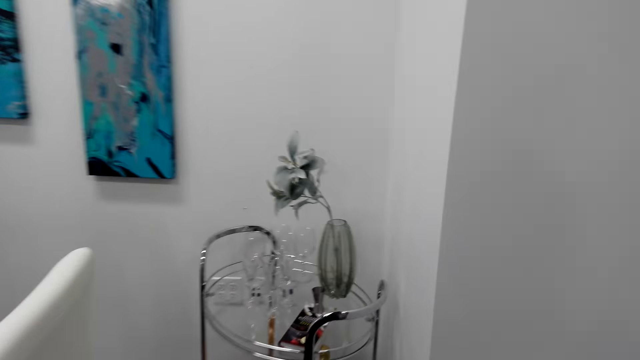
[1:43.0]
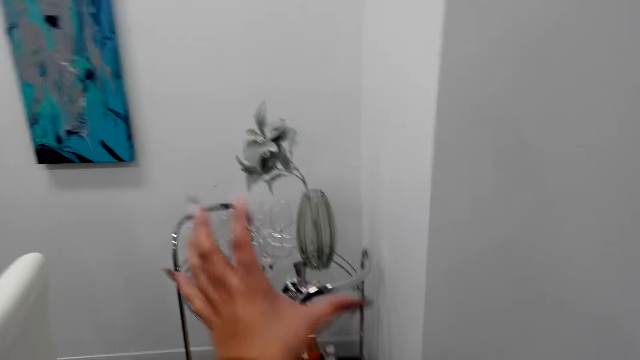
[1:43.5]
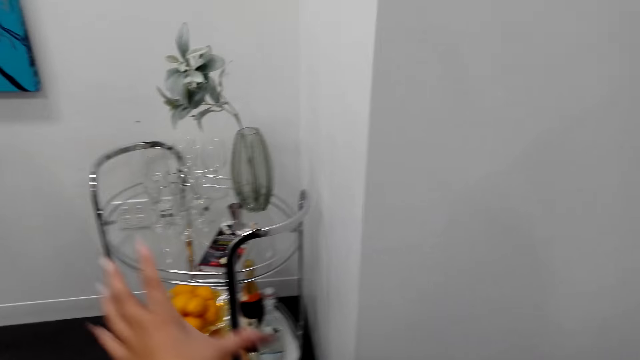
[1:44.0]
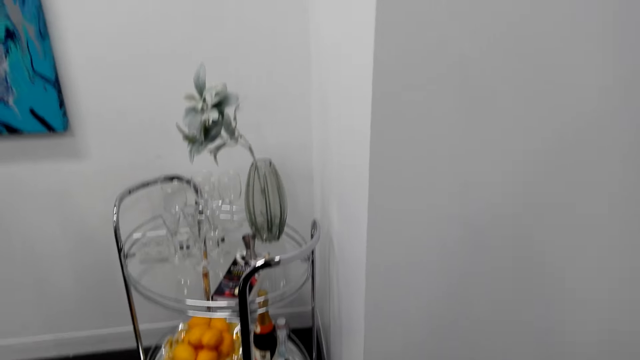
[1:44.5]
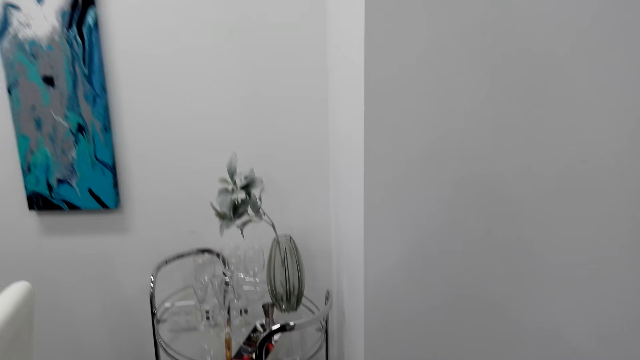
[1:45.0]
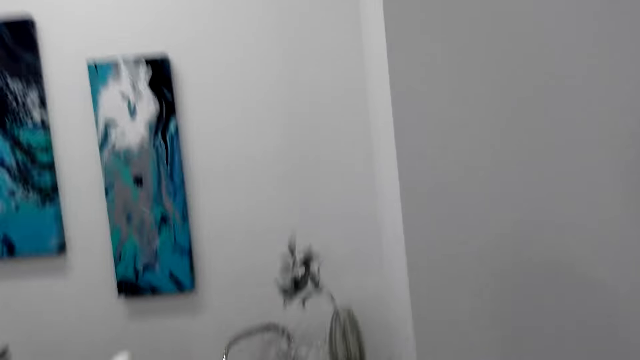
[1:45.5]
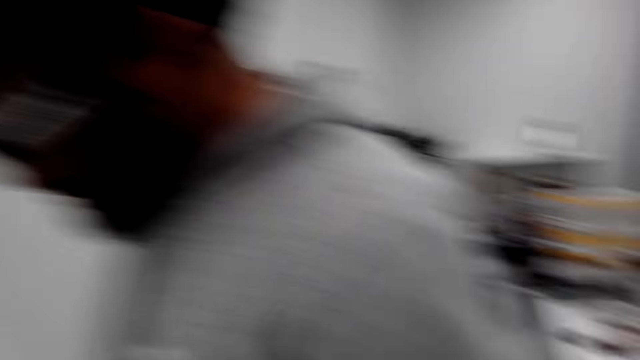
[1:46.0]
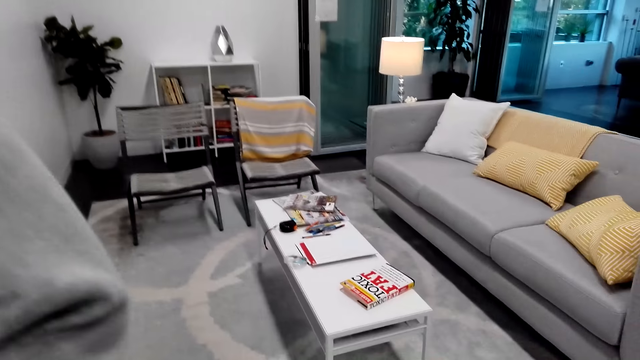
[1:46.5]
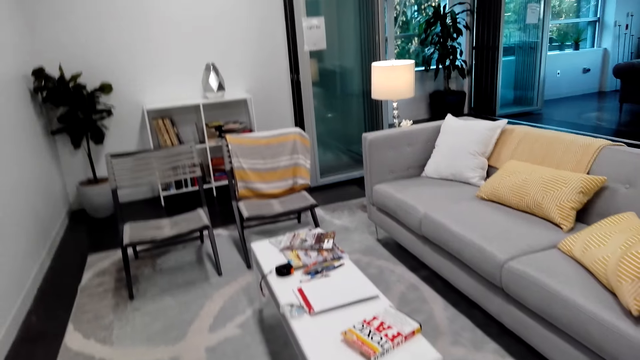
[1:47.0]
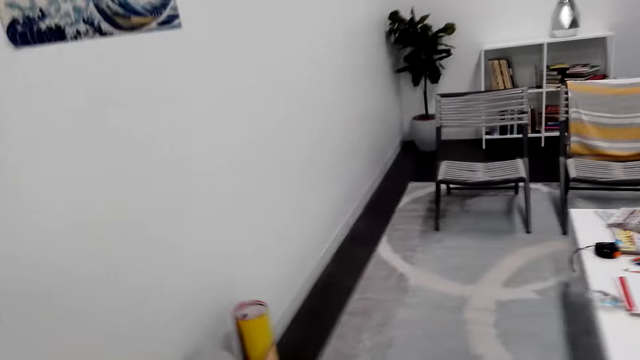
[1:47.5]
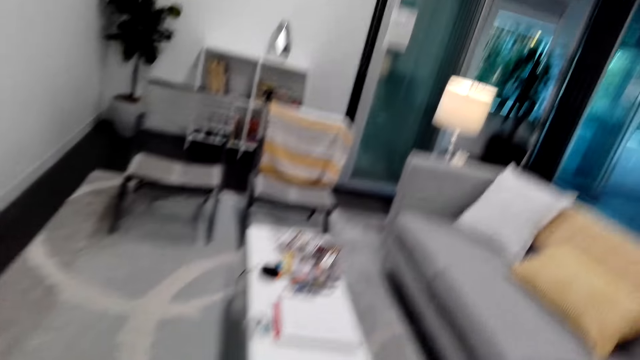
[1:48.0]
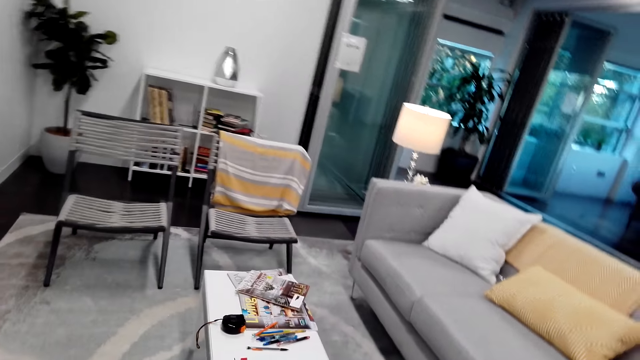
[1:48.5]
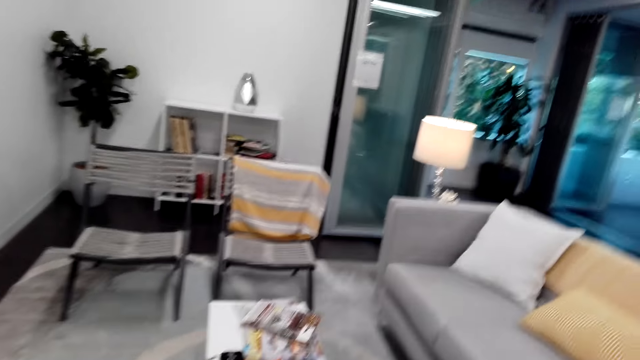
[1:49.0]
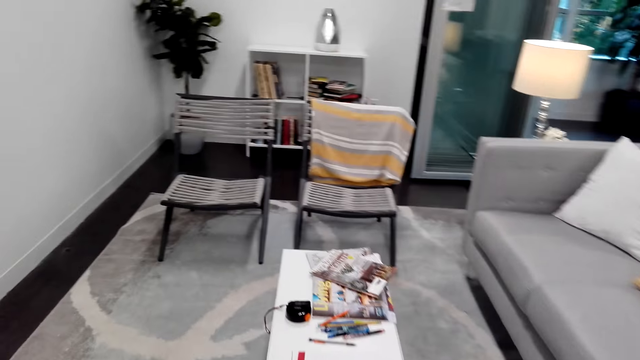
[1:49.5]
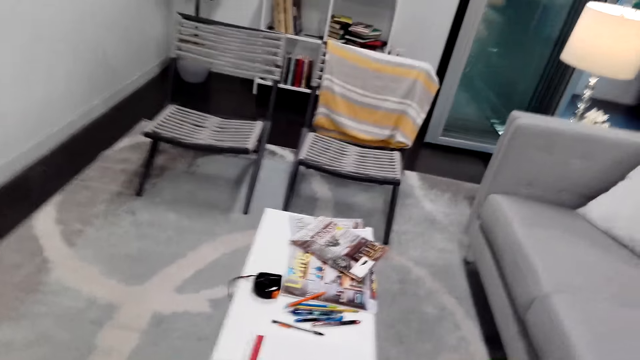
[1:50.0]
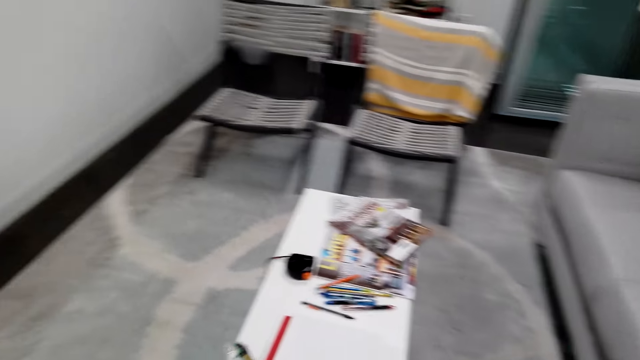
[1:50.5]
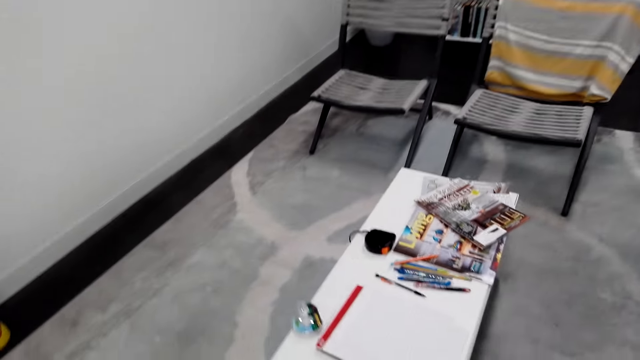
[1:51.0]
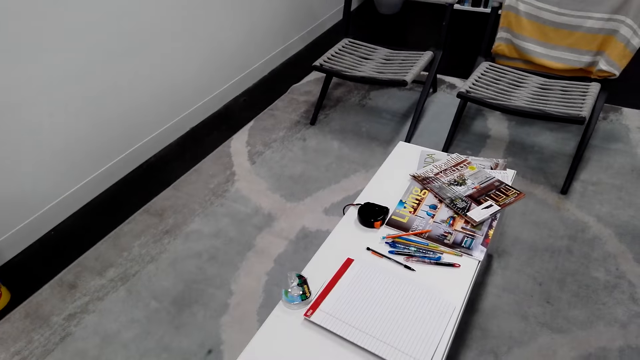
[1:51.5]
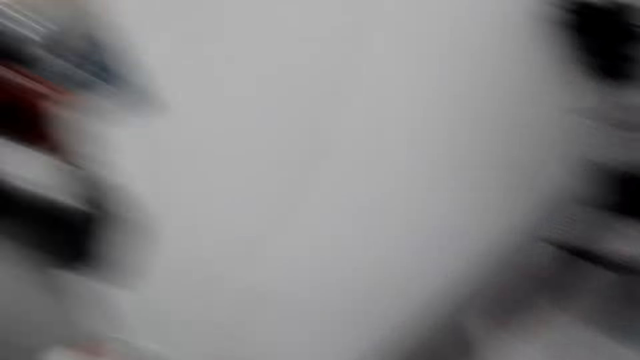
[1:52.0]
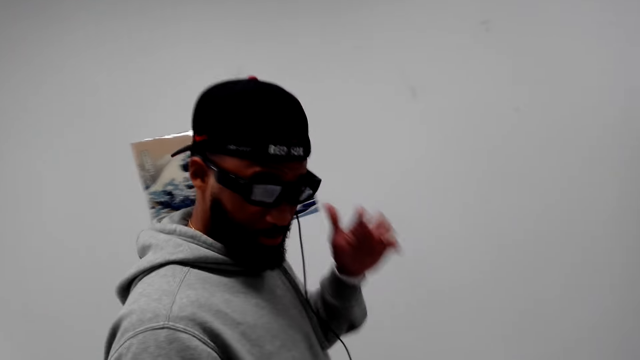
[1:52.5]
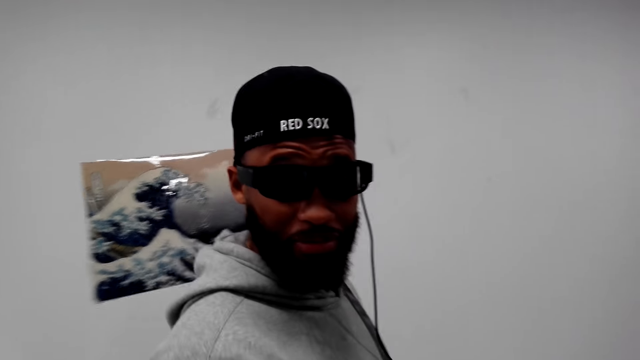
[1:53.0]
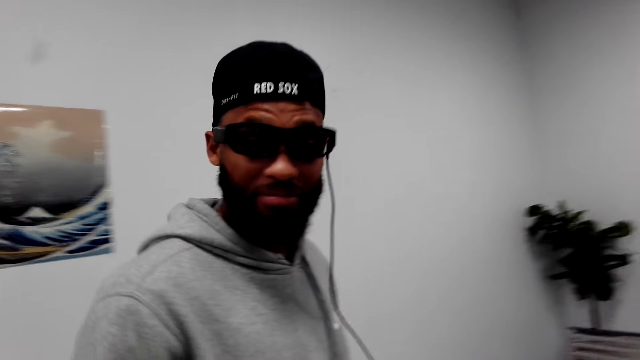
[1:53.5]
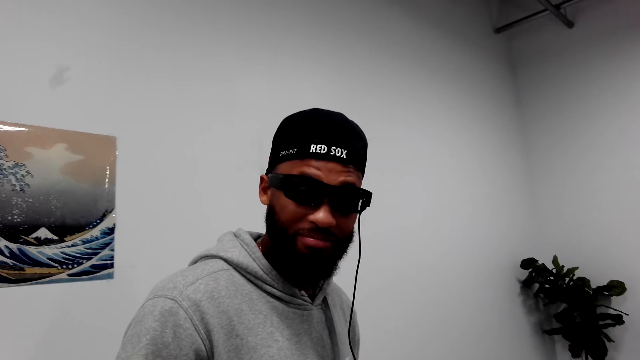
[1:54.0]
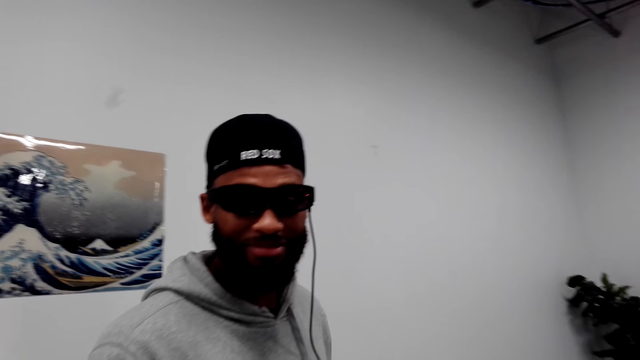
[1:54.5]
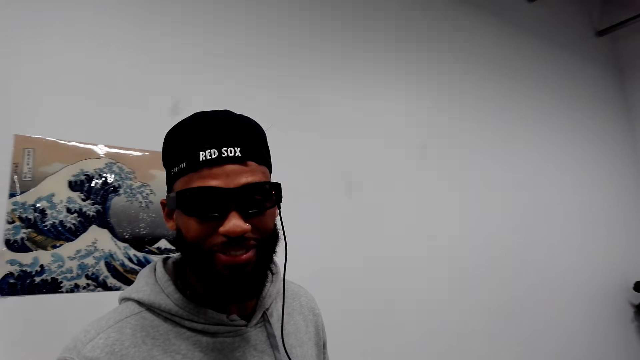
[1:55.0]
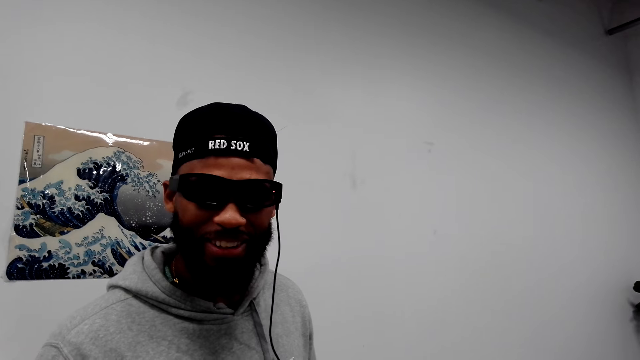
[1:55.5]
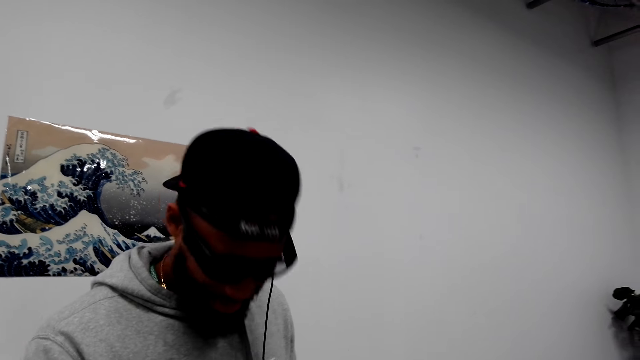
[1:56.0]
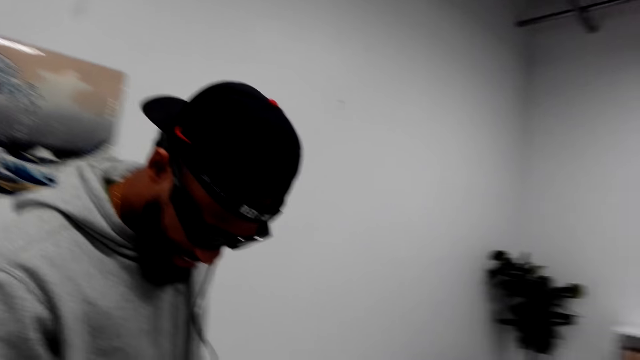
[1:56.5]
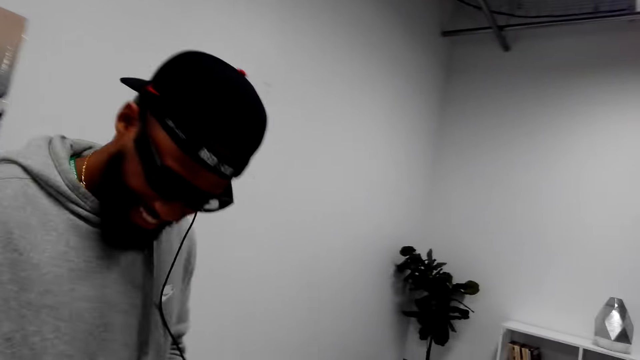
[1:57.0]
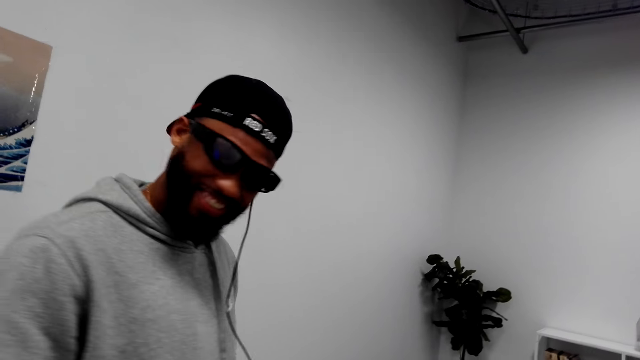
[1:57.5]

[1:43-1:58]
The camera wearer looks around the apartment. They stare at the vase. They walk around the apartment. They stare at the table. They talk to a man. The man stares at the camera. The camera wearer stares at the man.

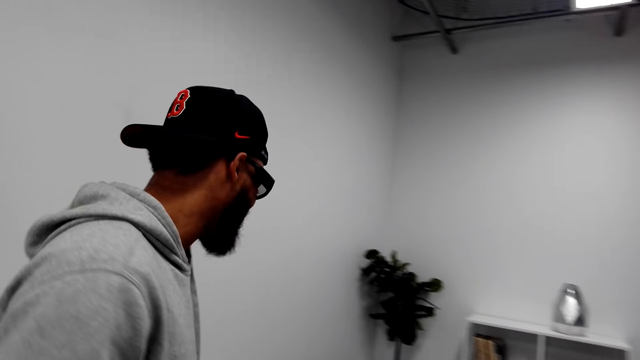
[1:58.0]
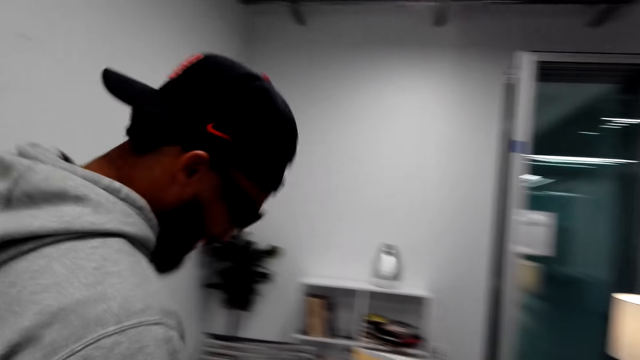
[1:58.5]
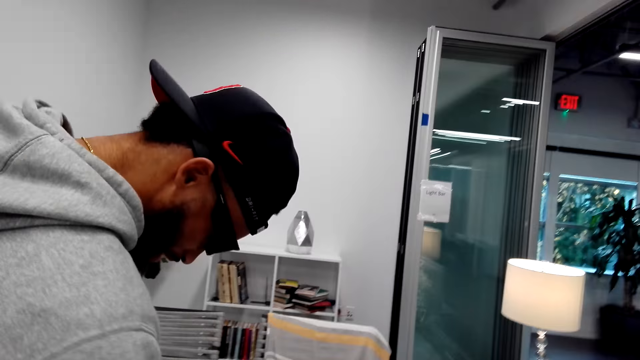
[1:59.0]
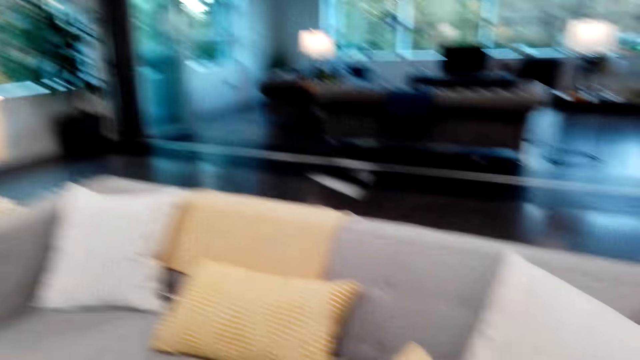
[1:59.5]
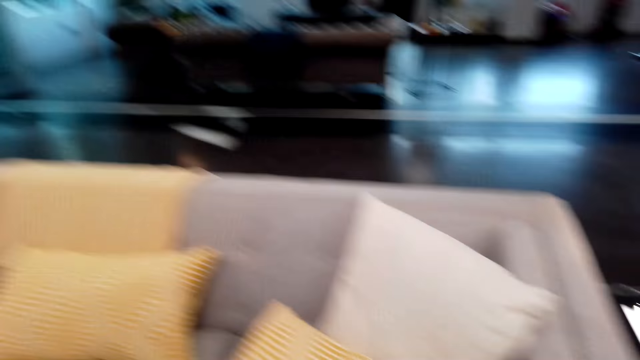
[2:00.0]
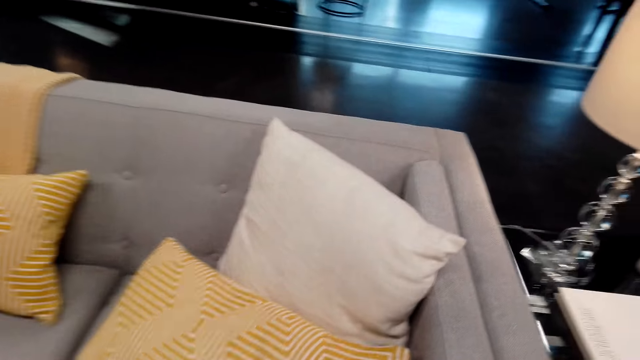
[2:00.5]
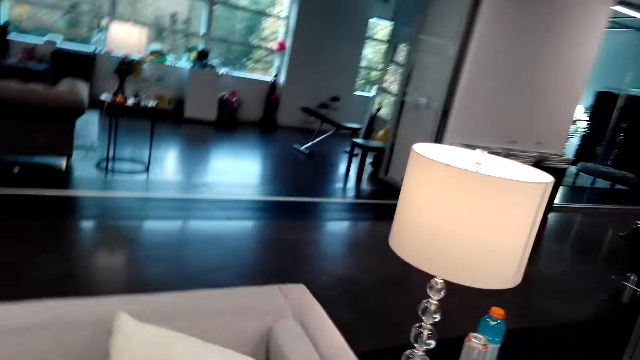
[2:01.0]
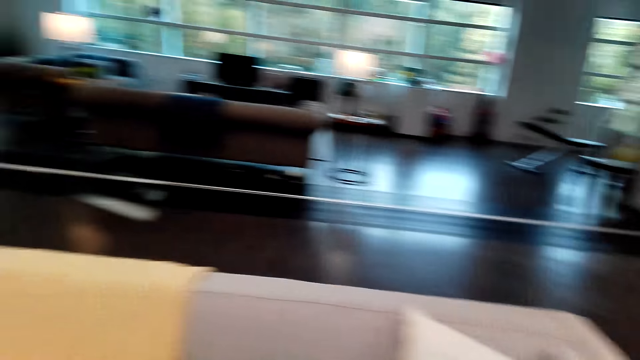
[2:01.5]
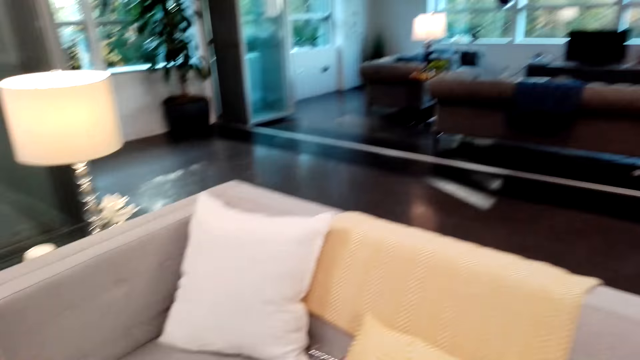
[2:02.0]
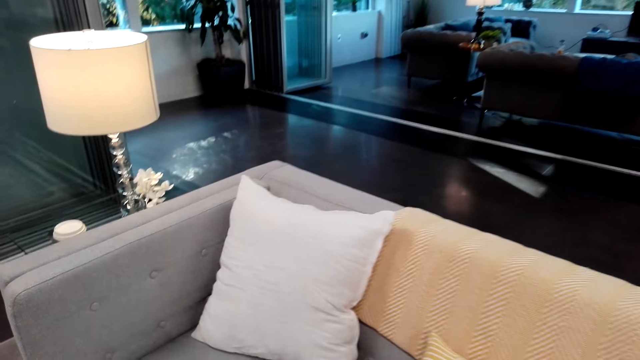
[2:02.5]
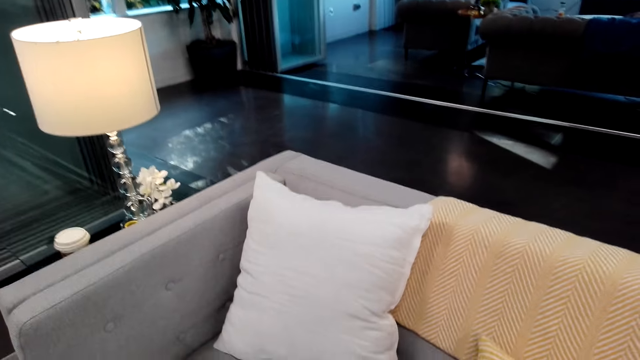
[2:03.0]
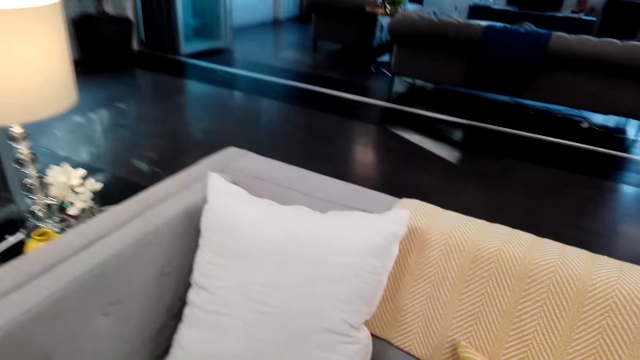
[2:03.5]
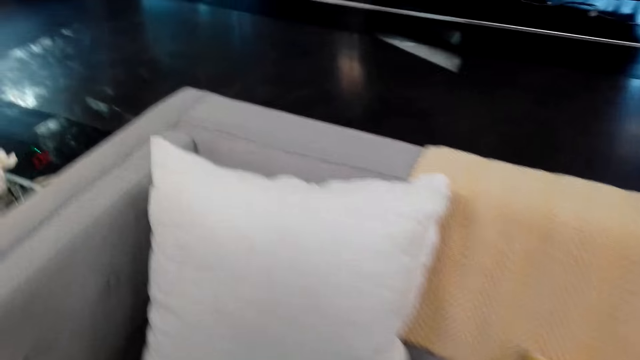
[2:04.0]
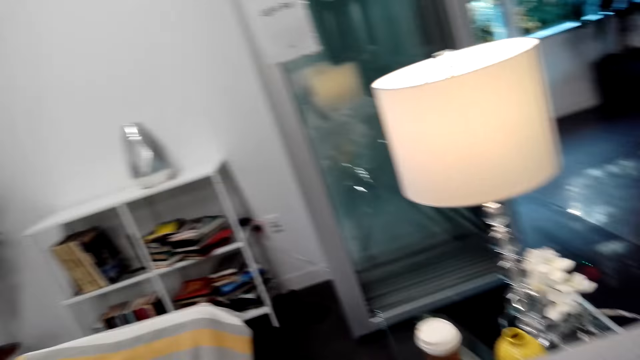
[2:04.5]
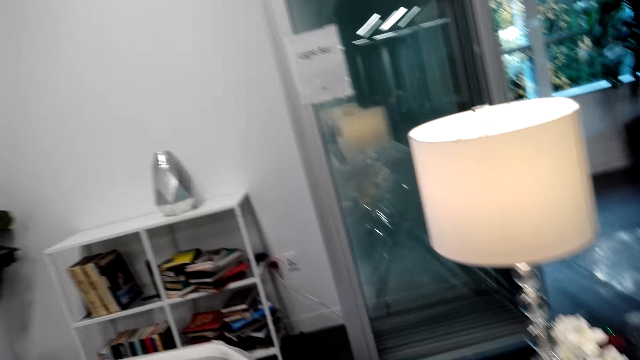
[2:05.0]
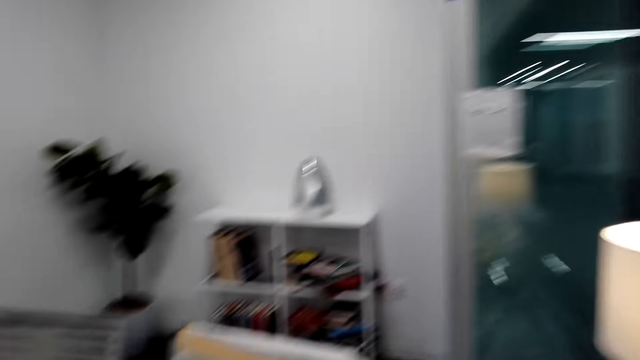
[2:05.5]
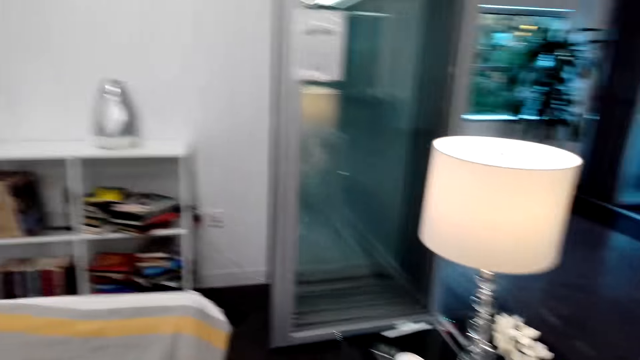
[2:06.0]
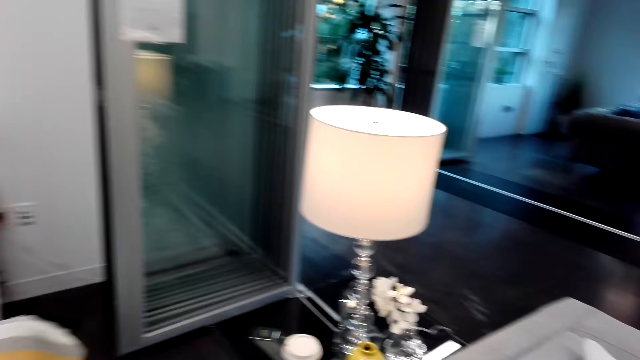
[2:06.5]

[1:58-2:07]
The camera wearer looks around the apartment.
